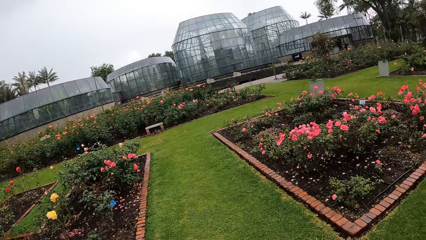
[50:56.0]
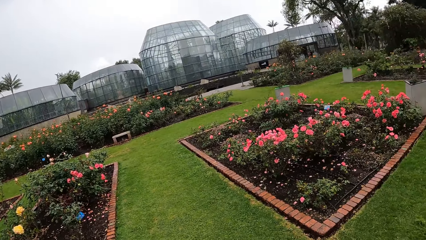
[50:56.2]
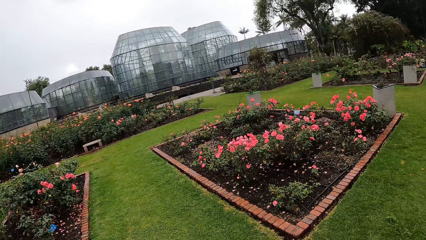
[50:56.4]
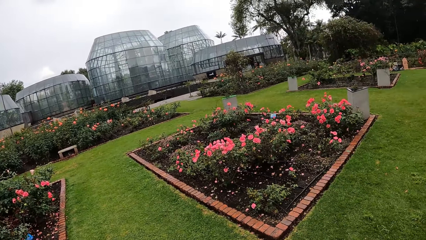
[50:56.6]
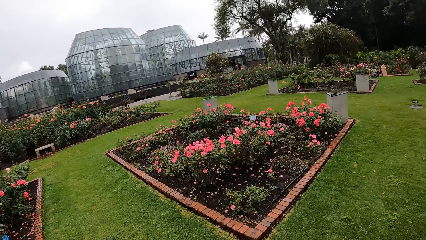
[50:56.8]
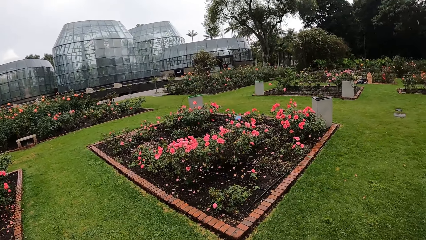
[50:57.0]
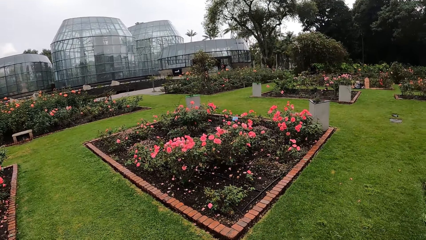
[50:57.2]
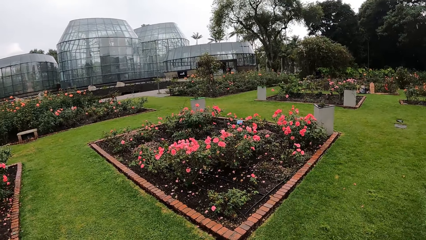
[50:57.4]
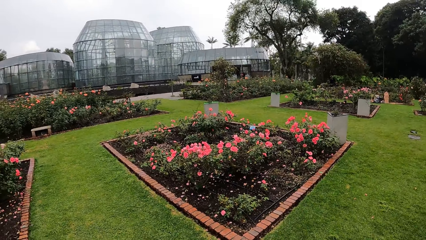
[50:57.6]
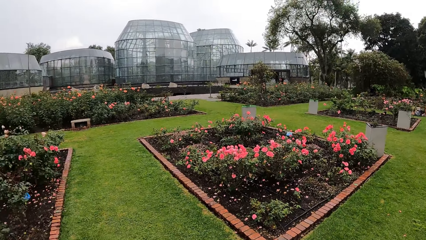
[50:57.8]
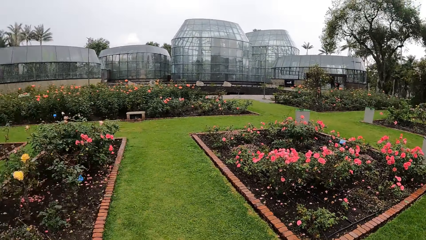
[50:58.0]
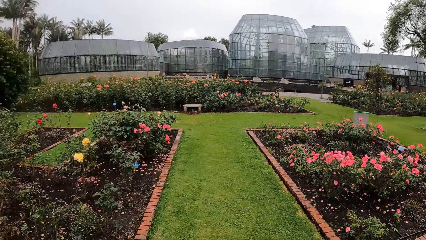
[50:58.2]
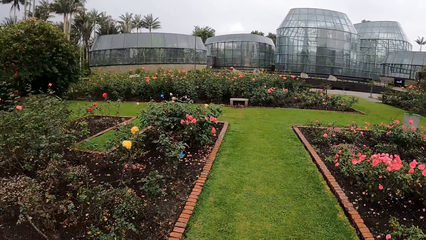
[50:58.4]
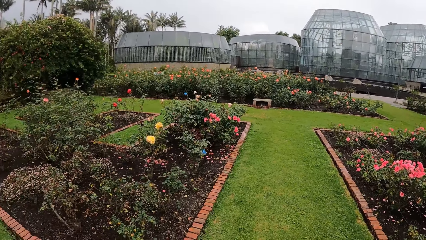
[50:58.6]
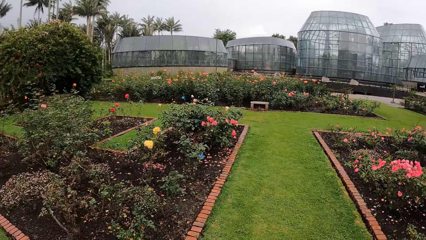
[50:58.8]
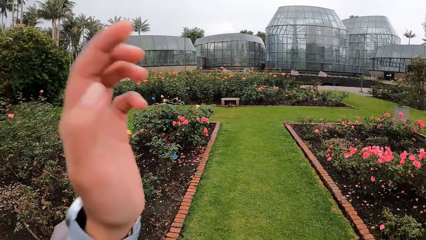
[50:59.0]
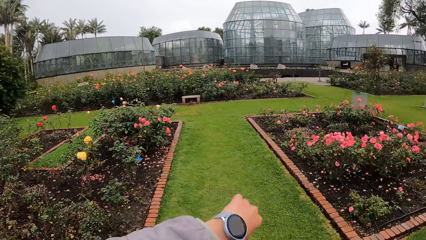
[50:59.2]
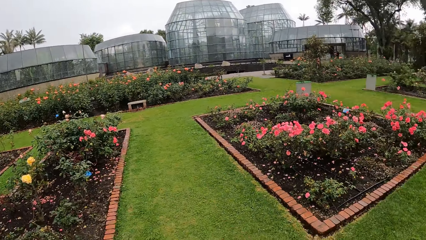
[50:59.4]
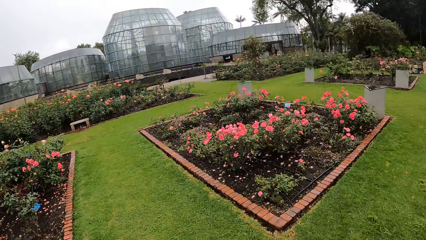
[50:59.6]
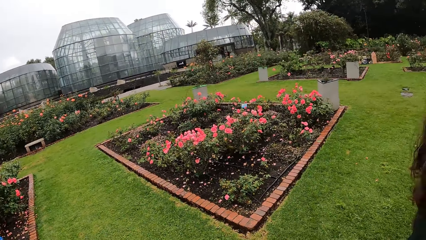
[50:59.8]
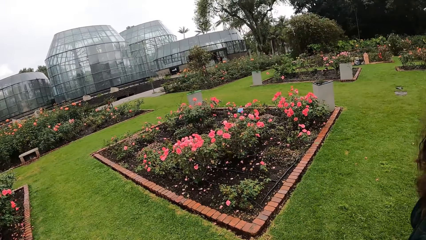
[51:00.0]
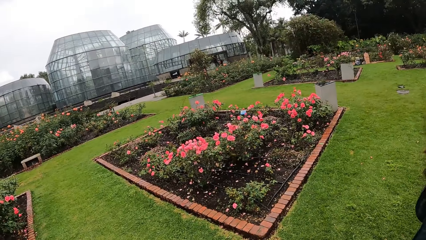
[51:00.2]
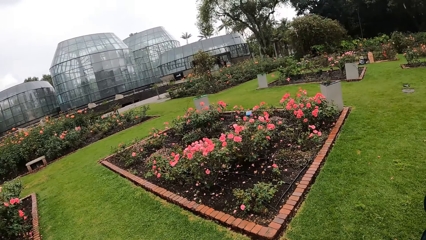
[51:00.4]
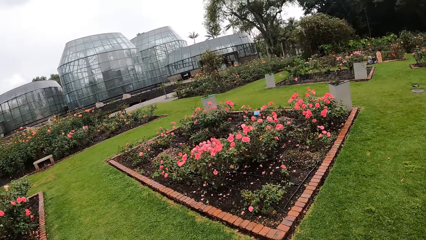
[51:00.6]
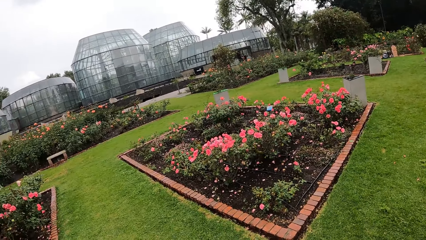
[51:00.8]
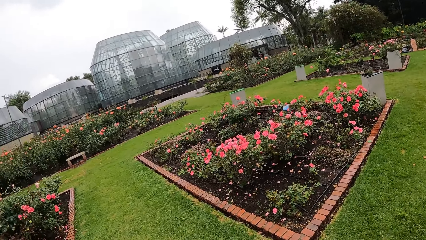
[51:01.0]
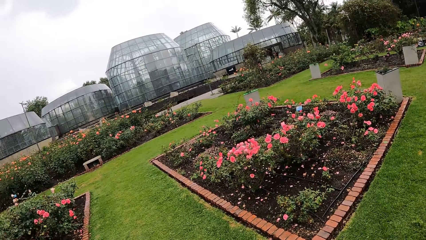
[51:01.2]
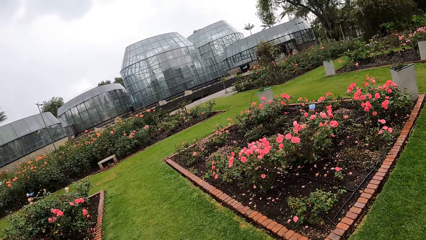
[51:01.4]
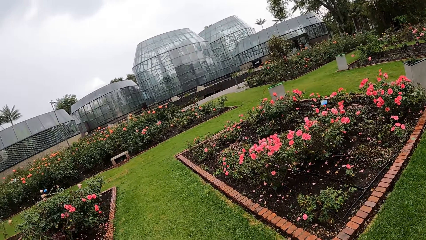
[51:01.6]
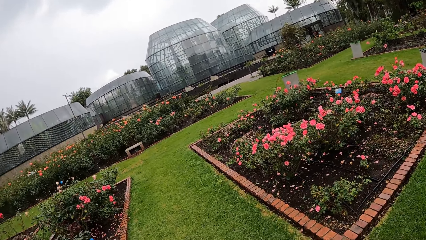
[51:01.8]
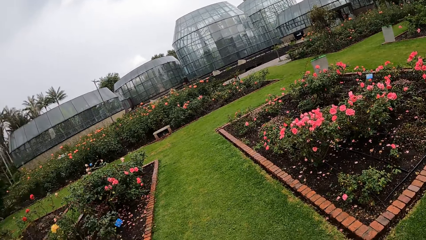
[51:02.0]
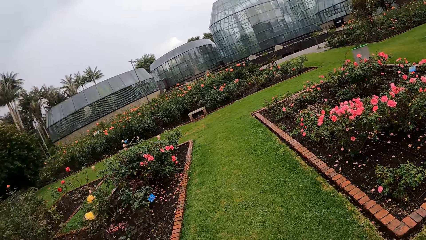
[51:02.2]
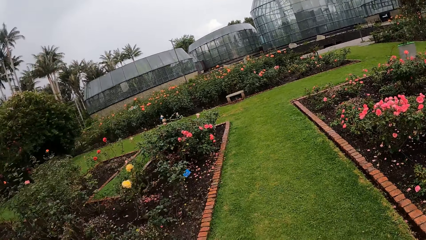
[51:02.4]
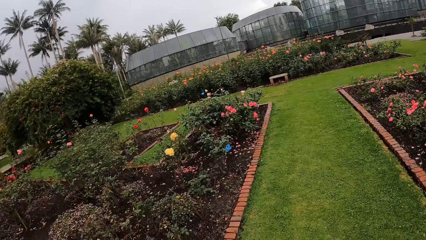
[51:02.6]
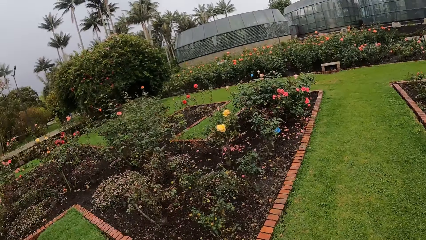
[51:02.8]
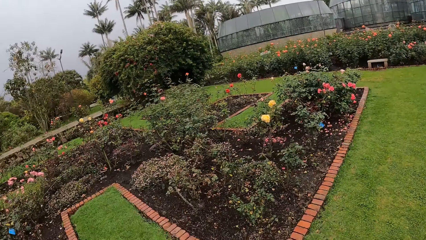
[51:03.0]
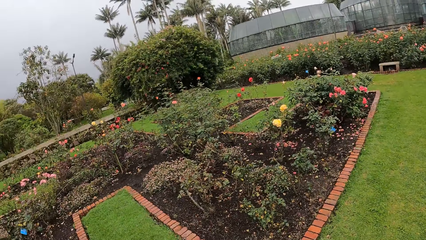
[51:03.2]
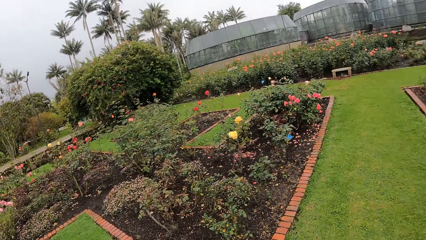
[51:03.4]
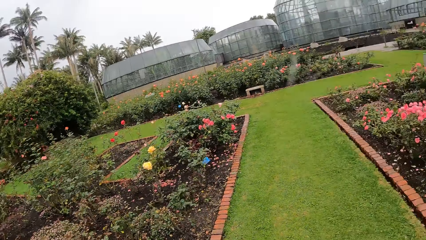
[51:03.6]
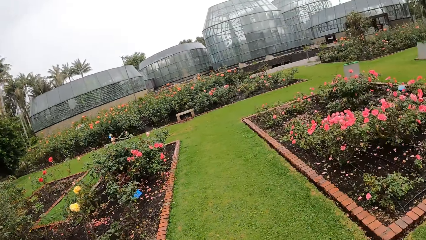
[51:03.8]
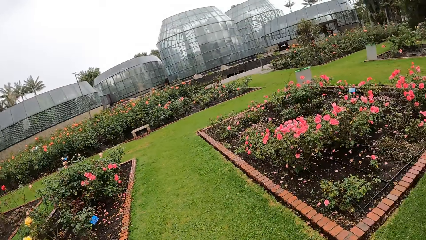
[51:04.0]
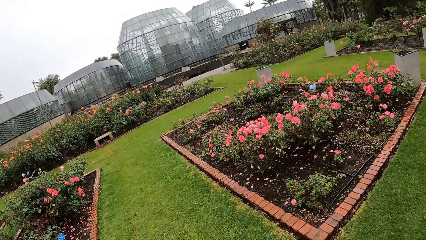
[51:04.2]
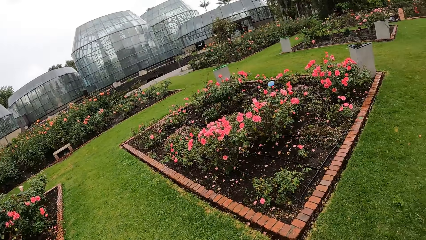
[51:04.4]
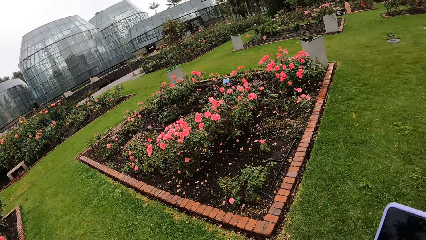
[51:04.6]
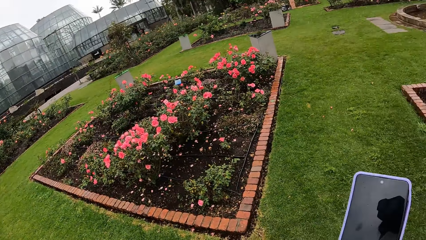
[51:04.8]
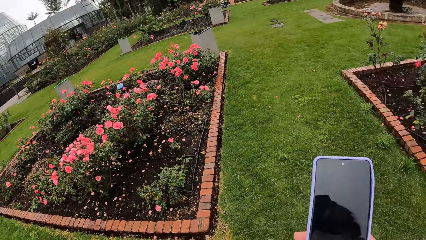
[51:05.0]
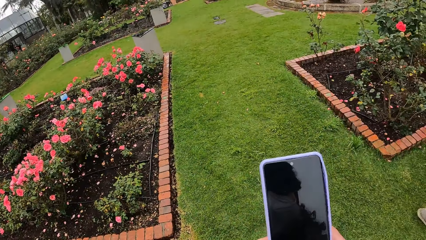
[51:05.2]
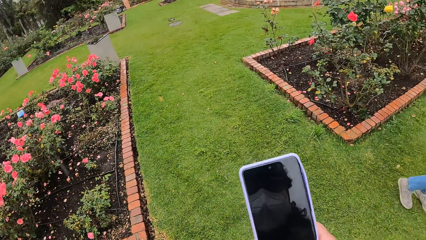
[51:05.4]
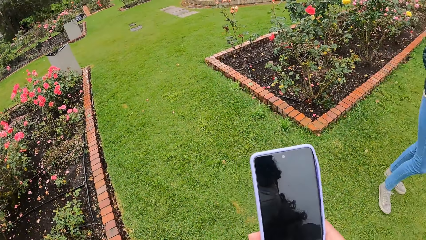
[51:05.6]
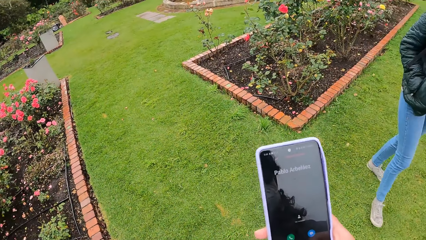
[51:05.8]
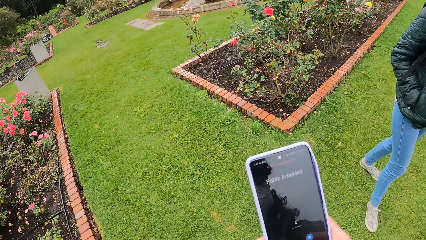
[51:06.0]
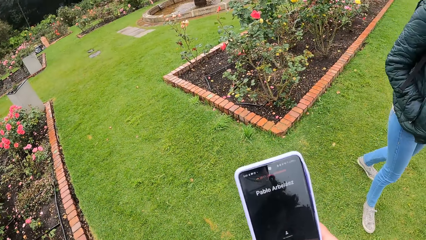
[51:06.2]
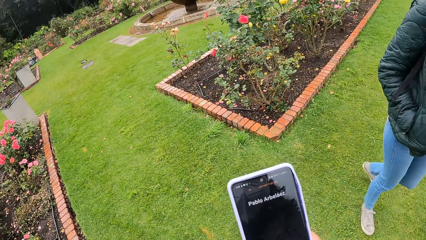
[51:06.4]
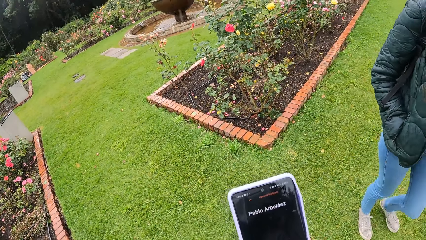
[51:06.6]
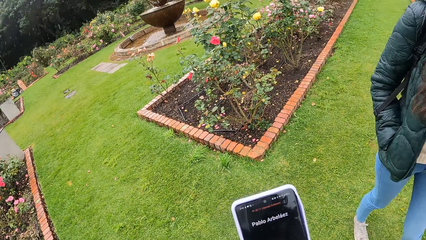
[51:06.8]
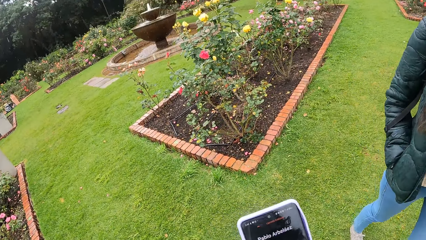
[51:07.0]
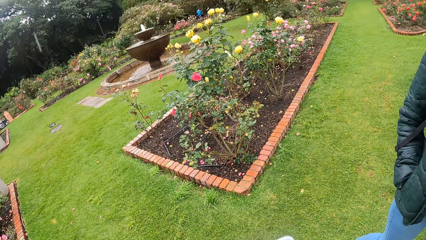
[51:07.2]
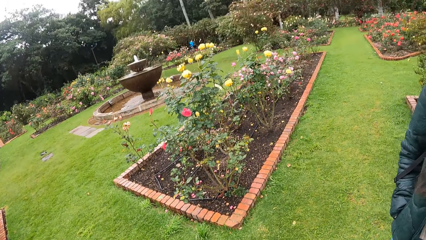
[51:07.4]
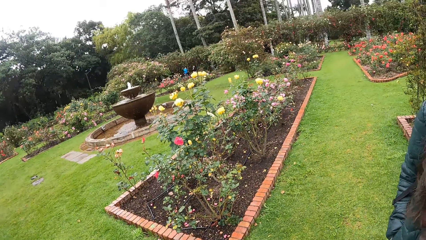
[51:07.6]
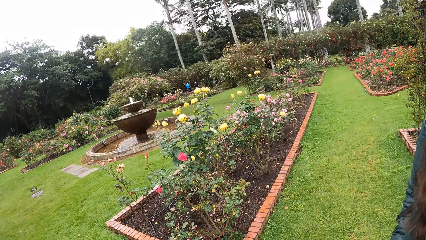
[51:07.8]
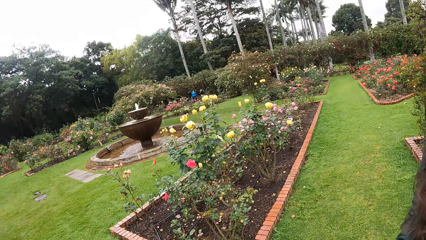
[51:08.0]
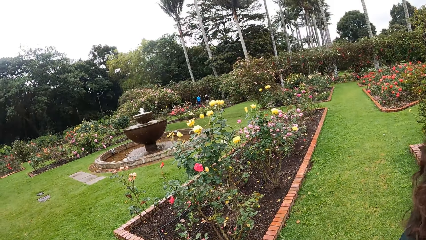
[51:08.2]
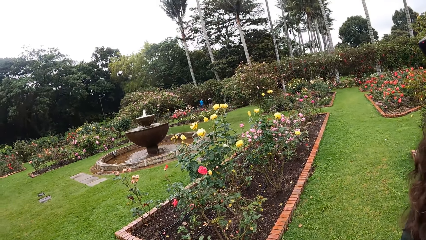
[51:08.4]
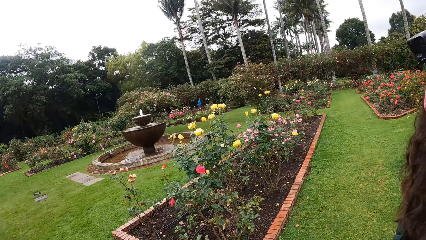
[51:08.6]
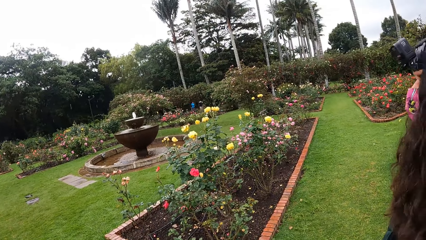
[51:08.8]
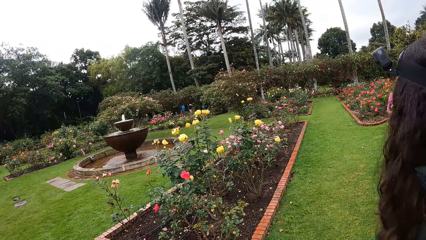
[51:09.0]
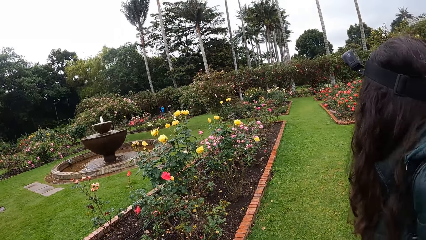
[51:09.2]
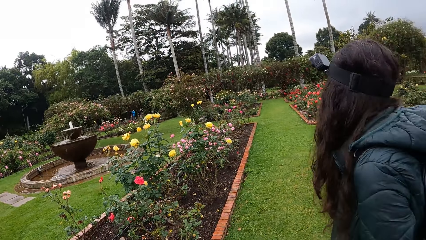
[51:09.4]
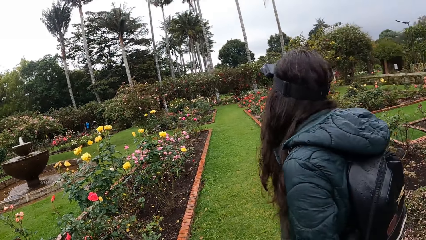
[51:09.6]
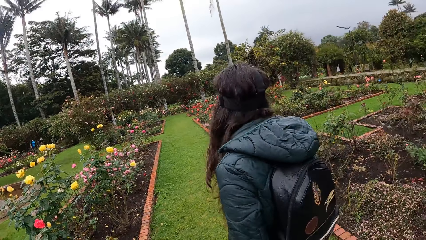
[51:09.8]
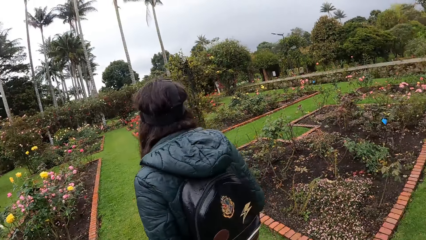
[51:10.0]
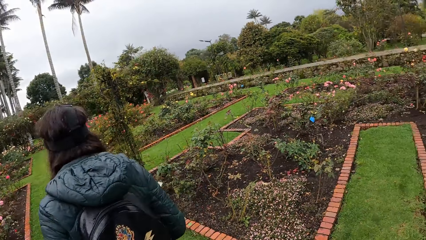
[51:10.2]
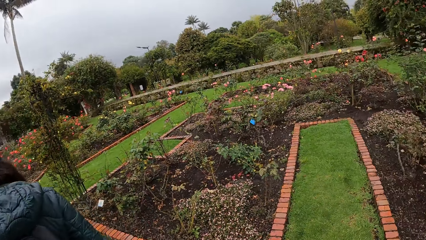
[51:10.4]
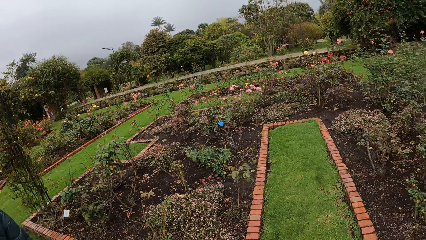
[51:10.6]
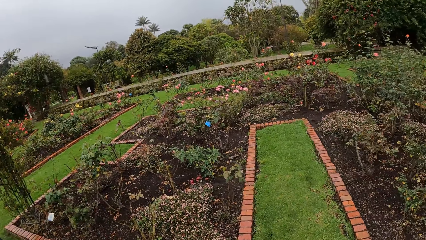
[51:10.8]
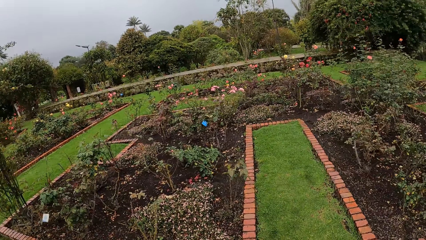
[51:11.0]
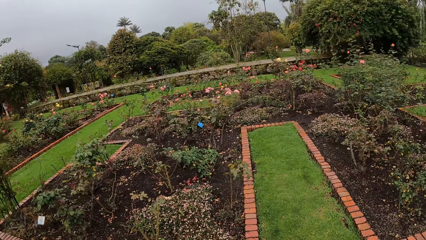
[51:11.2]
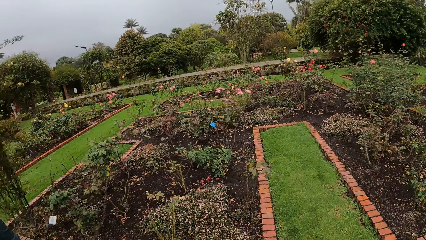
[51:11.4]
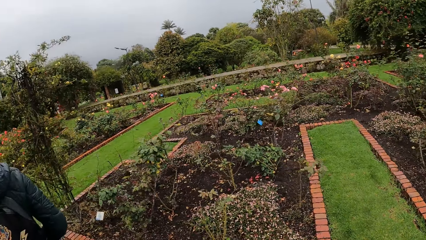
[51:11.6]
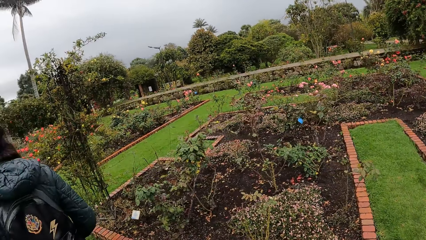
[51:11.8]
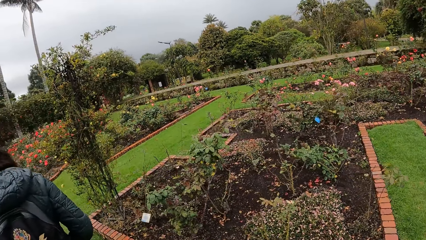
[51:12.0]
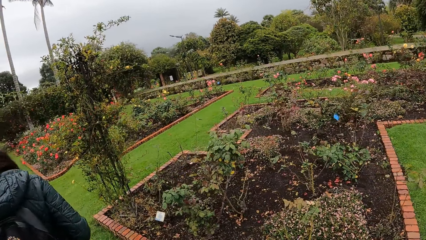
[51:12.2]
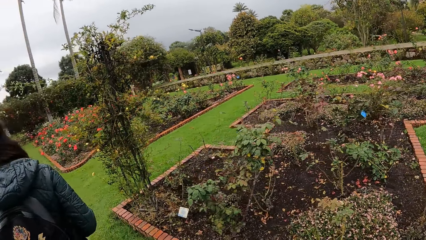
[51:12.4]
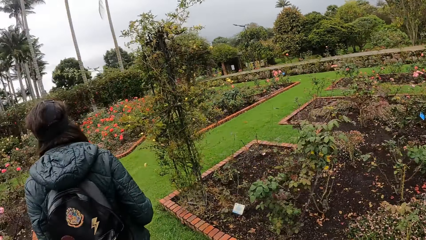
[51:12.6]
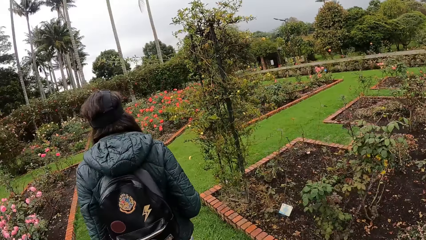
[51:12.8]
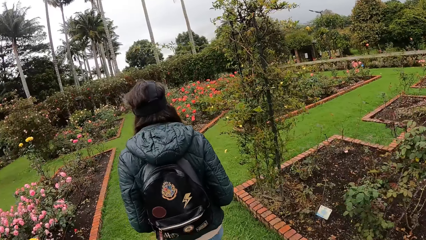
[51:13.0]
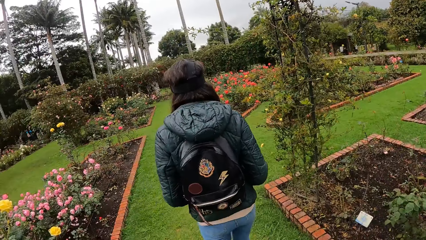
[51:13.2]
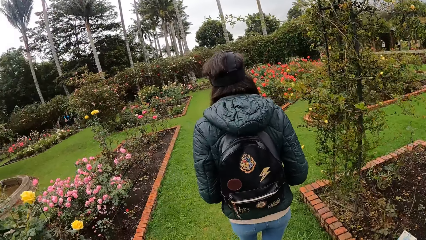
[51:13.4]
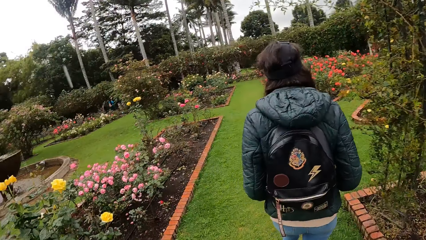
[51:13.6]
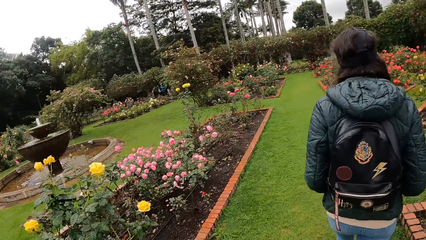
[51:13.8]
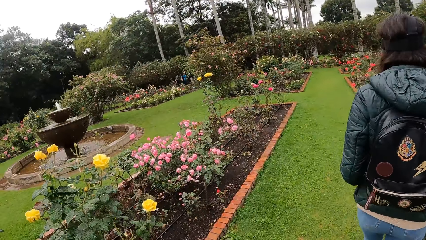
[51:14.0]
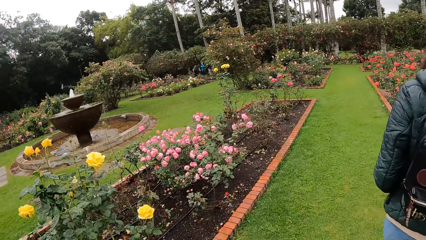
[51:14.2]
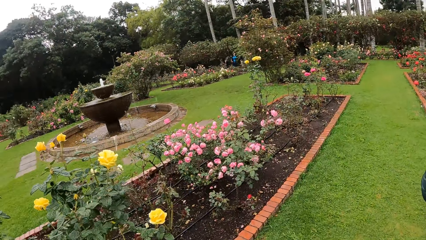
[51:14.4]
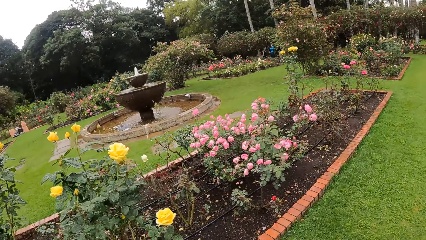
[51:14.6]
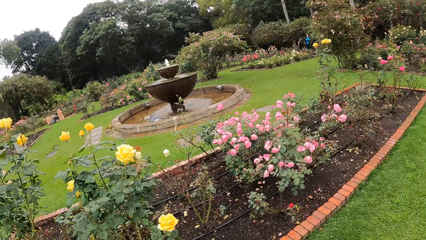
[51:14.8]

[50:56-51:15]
The camera wearer raises his left hand. He drops his left hand. He types on his phone. The girl walks forward. The camera wearer walks forward.
